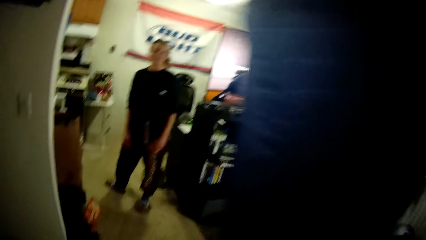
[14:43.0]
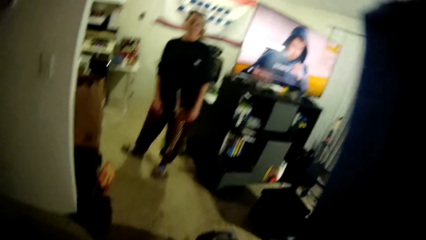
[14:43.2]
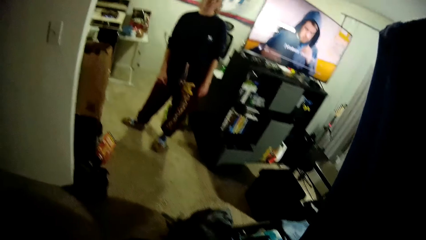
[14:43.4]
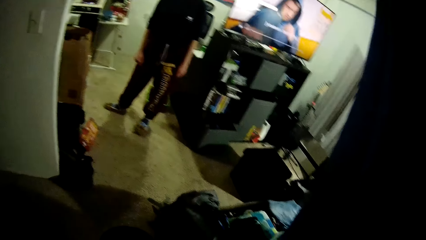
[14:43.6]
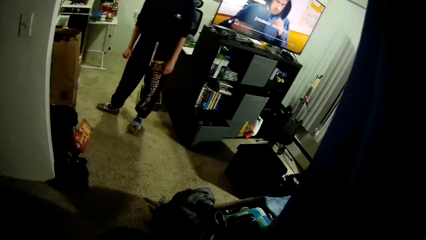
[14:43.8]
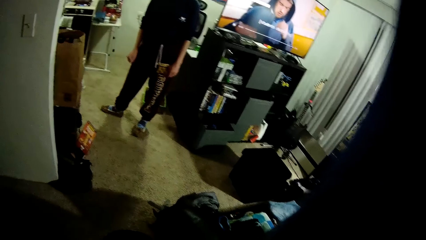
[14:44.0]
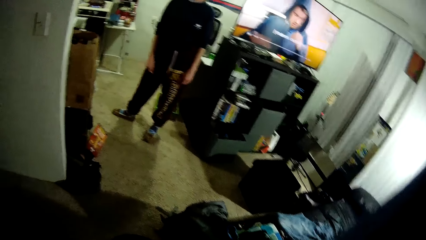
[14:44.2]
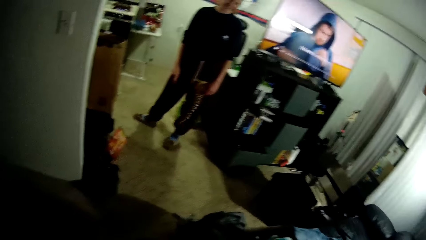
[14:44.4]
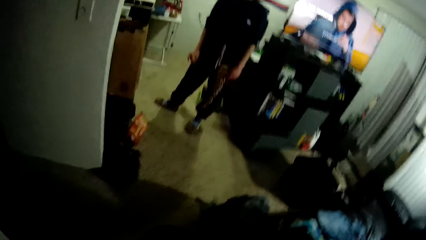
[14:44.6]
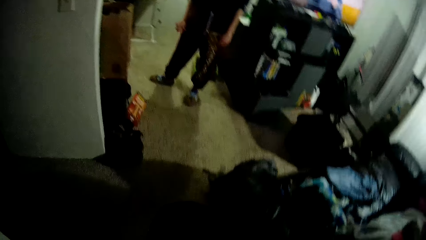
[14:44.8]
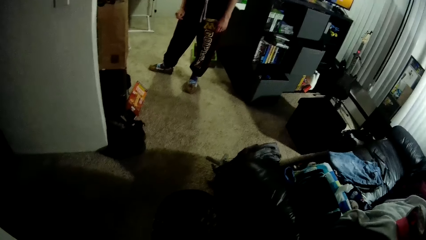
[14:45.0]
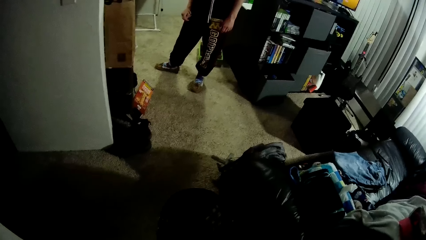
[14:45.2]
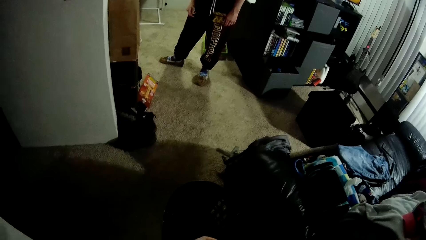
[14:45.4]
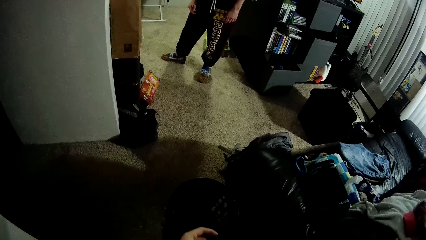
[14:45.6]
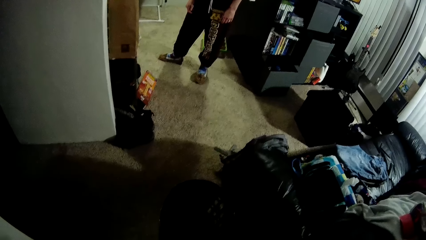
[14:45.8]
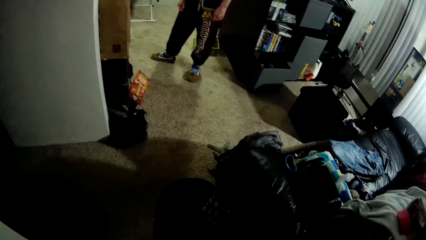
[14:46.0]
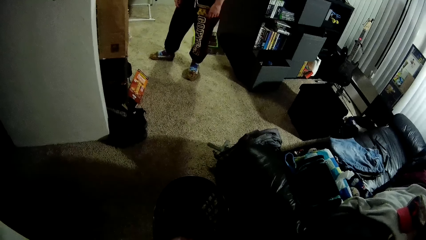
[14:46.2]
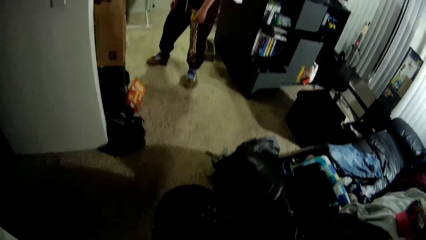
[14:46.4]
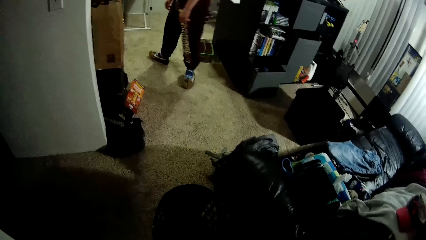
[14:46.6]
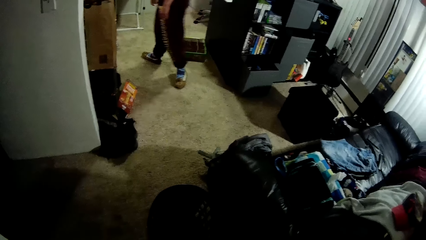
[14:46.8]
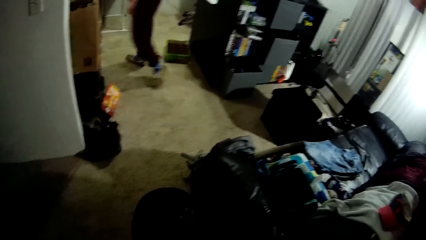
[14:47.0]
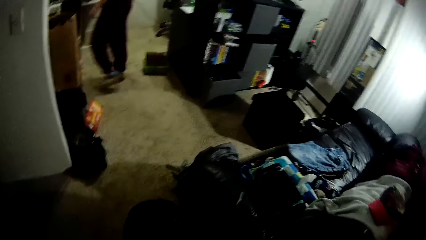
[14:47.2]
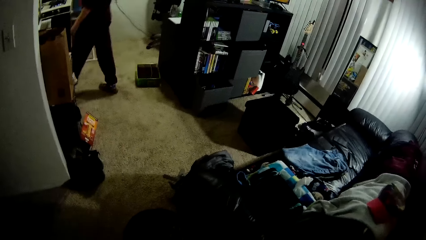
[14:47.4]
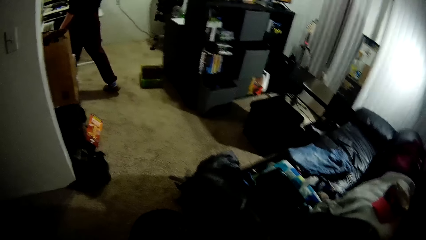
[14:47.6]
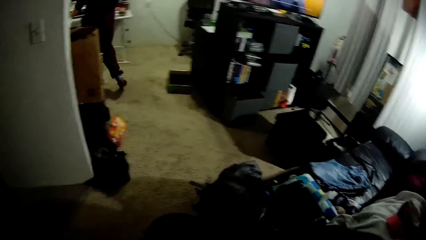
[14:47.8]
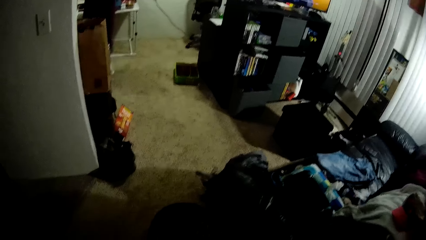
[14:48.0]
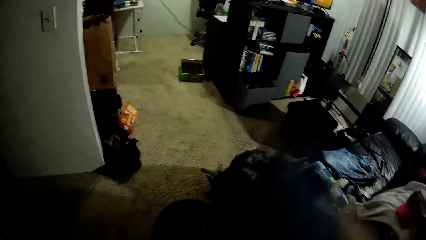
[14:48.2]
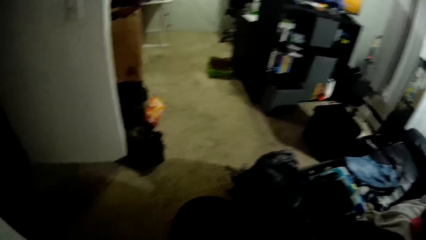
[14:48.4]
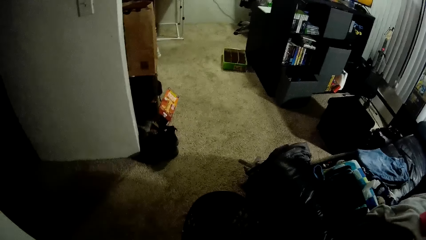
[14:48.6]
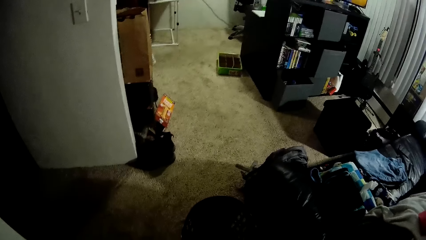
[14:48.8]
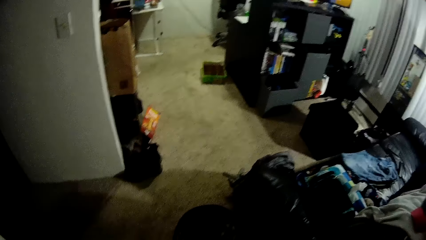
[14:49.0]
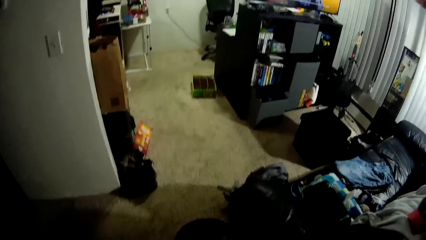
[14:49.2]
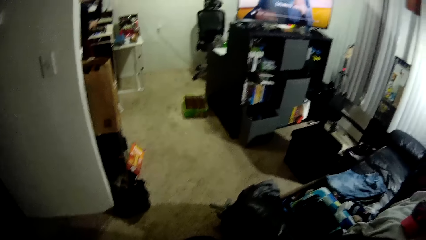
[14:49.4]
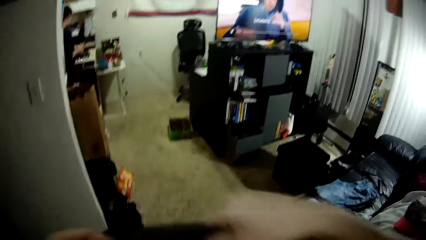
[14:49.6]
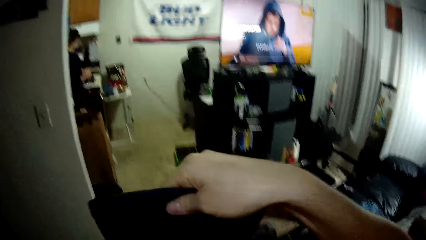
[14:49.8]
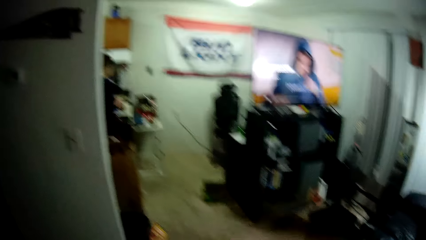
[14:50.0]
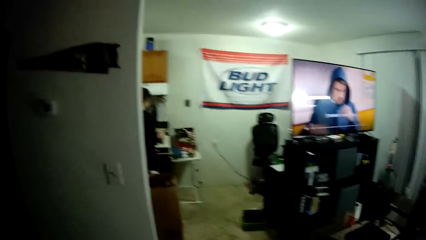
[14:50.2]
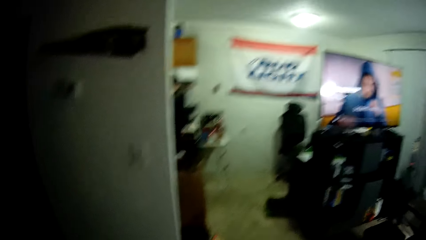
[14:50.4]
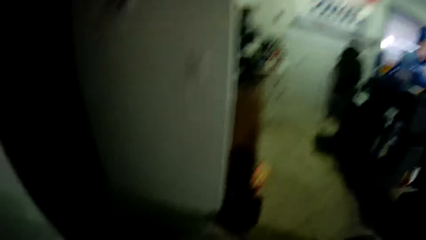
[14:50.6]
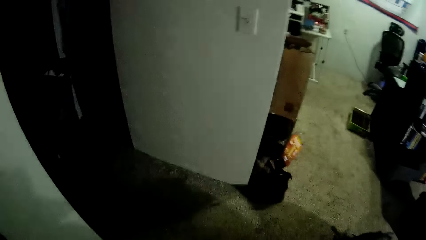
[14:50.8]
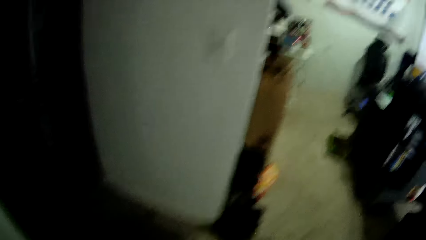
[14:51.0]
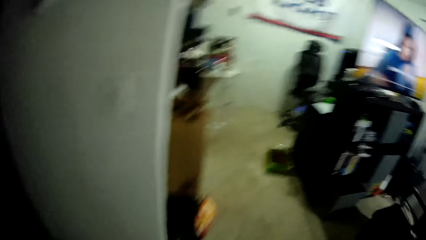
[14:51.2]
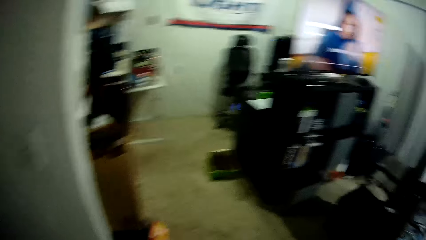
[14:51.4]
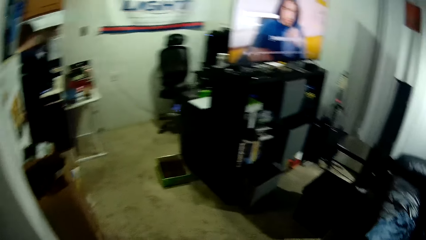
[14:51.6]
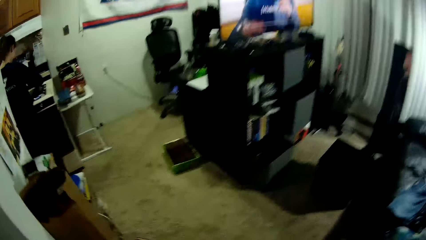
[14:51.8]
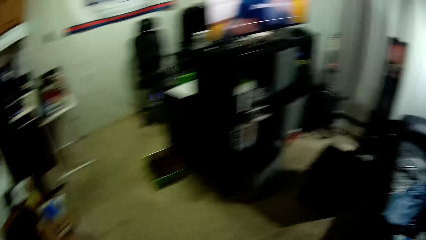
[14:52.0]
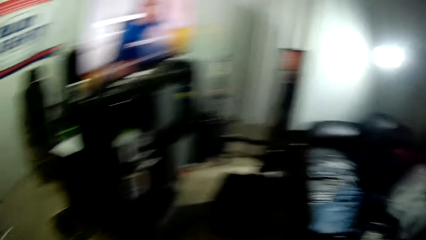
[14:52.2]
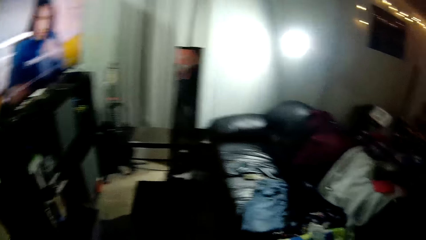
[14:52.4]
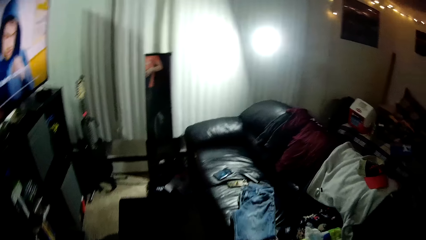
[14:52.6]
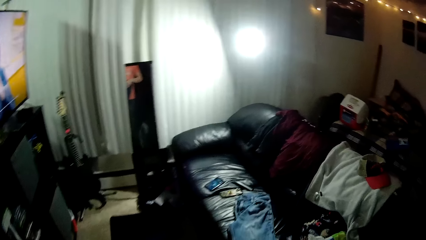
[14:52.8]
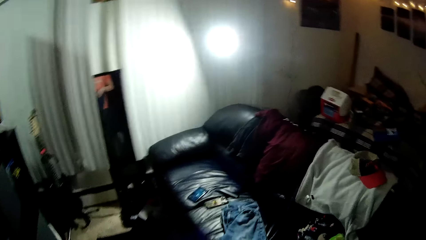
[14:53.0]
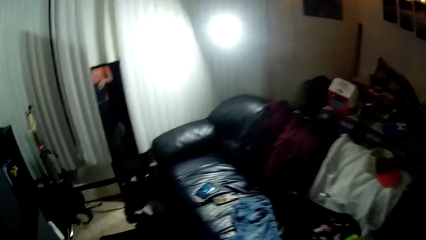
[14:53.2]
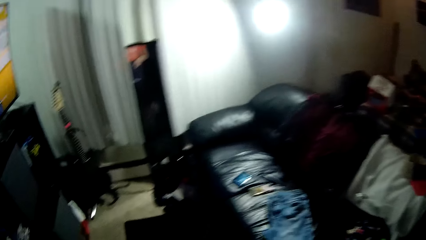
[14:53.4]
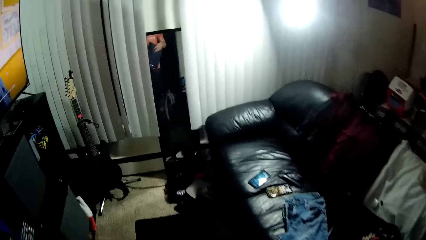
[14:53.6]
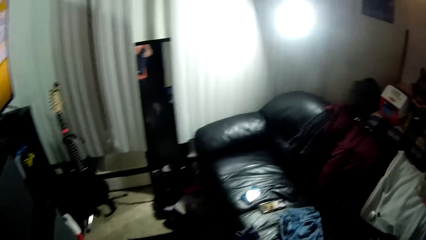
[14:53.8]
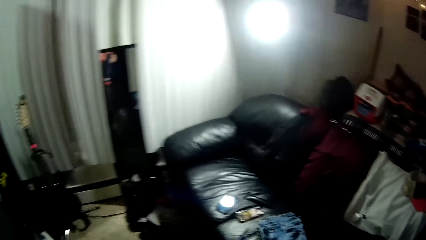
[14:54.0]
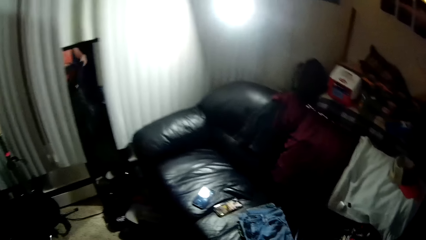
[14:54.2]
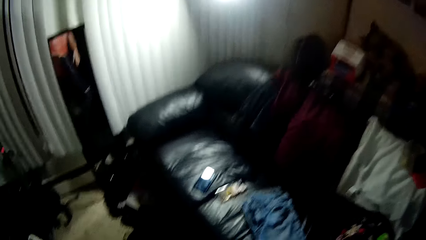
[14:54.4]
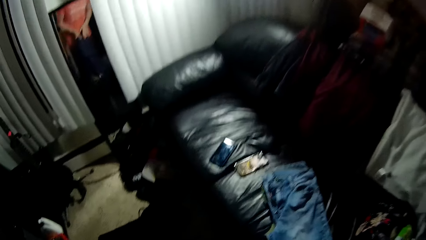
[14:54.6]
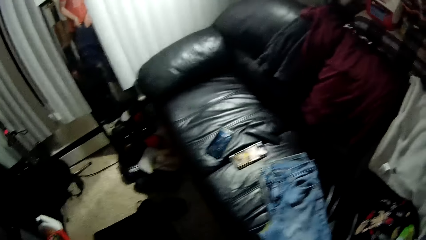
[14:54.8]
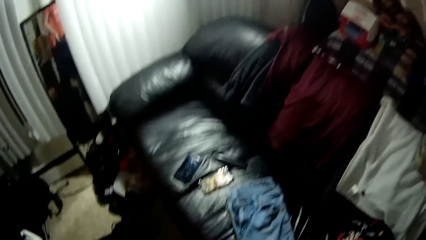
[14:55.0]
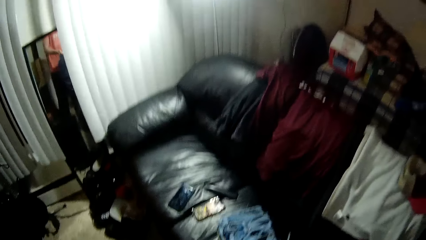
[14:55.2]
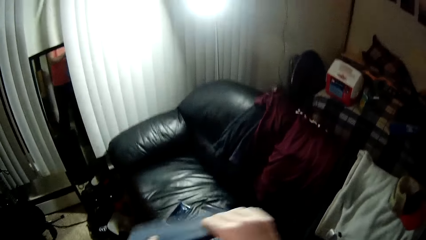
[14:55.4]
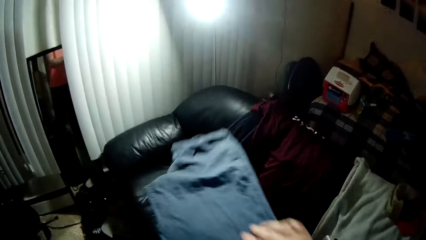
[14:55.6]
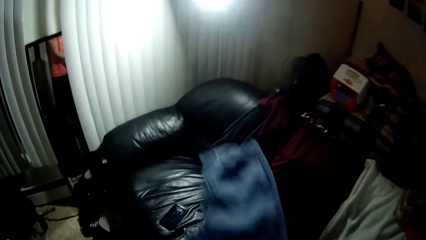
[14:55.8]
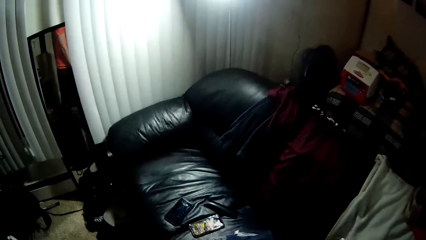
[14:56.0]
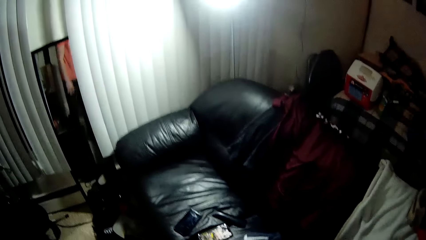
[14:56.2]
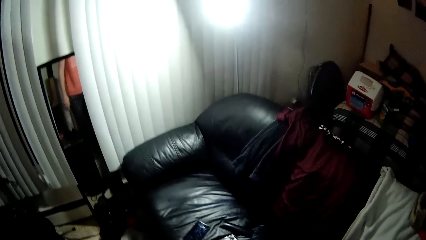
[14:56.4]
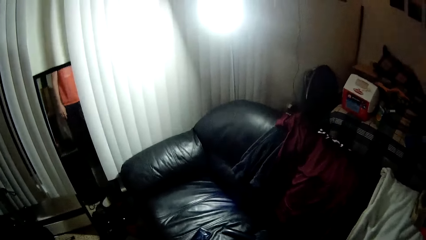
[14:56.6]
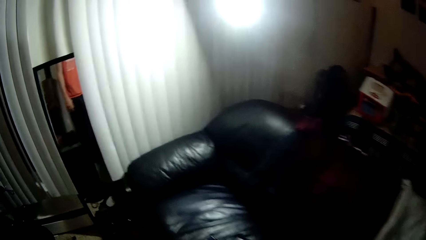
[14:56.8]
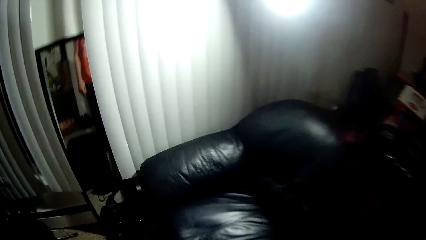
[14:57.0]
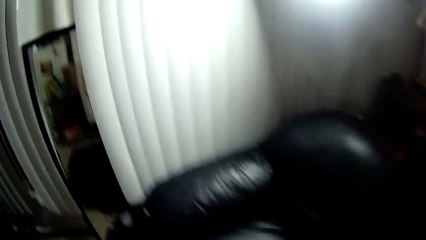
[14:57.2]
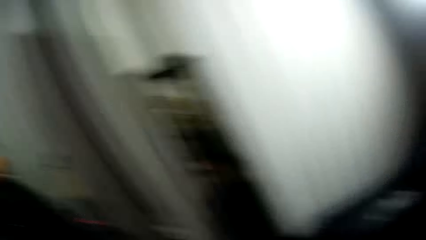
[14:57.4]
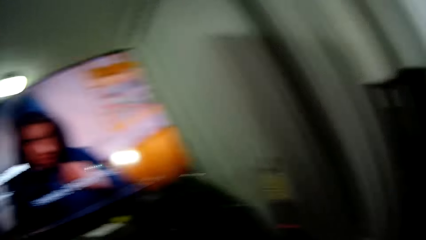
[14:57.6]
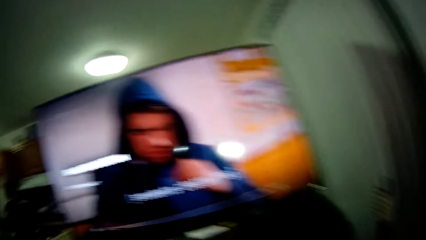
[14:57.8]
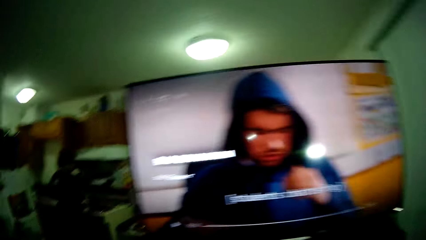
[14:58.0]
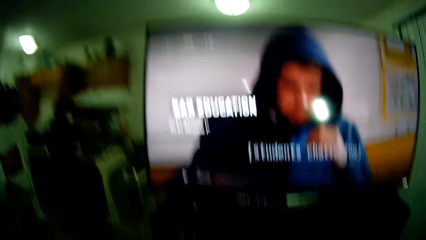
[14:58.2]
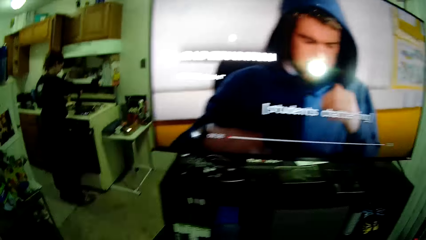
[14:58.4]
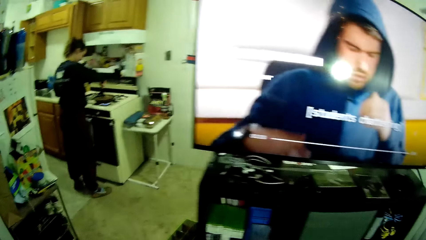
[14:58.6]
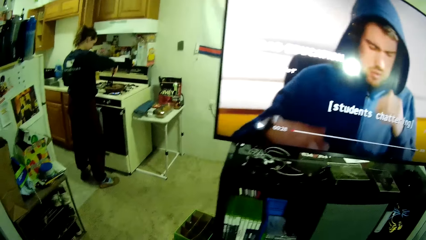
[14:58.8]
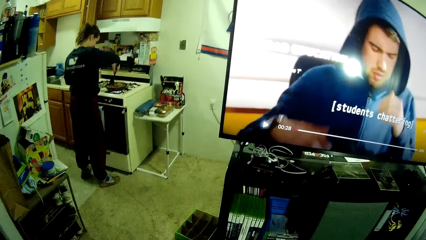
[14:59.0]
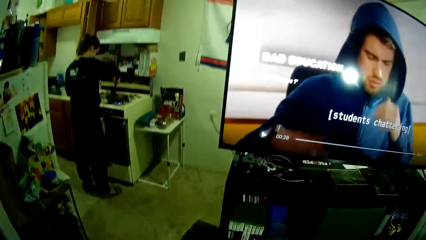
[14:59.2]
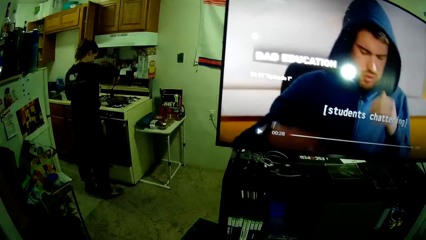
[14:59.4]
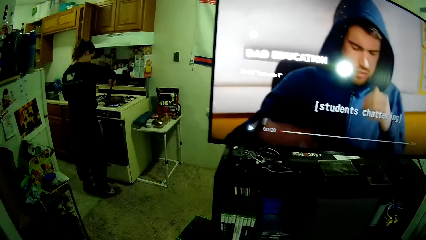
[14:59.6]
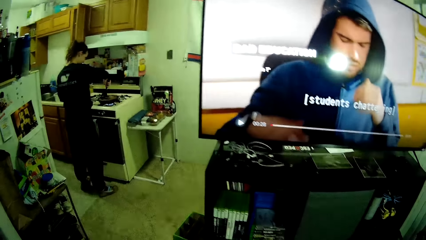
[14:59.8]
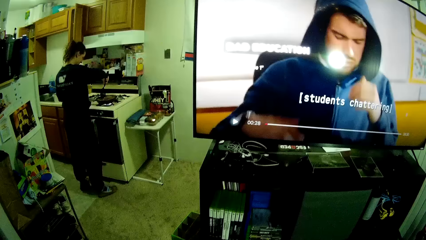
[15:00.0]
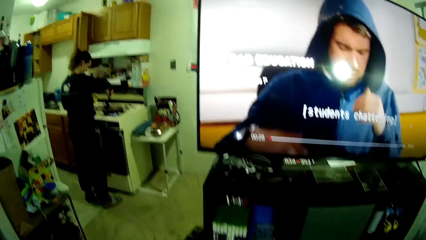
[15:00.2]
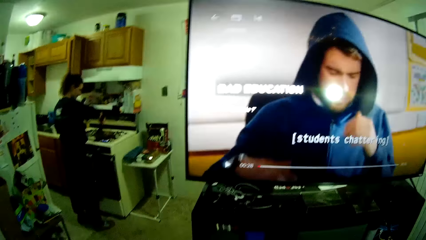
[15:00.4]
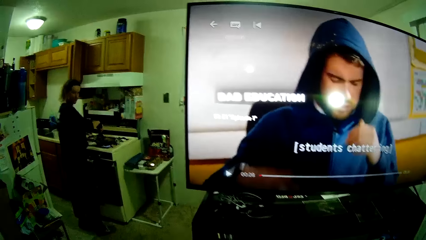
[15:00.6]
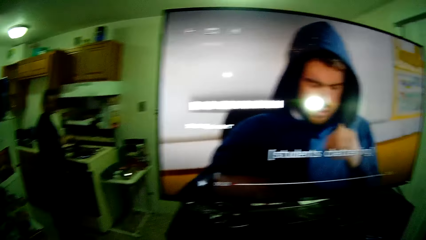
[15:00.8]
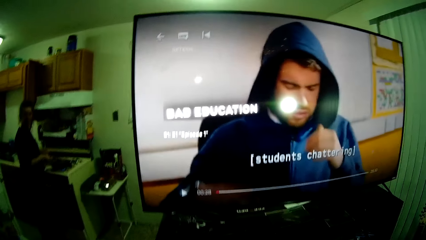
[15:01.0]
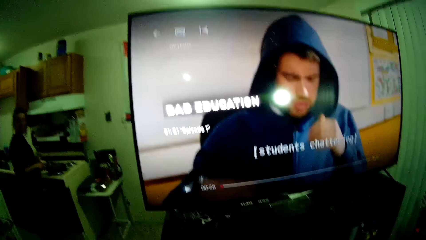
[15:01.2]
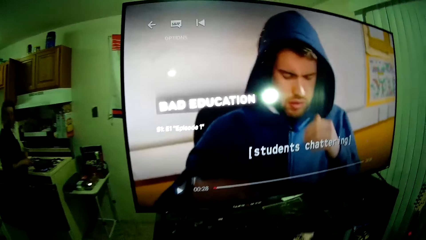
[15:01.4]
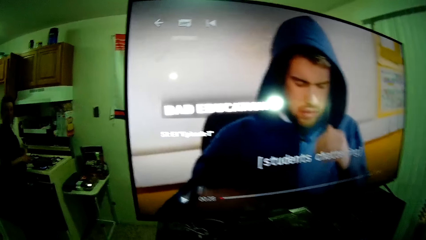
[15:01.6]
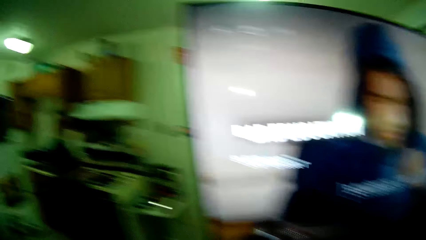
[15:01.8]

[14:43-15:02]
The camera wearer walks towards the sofa set. He holds the jeans trousers. He drops the pair of jeans on the couch with his right hand. He watches the television. A woman stirs a pan on the cooker with a spatula in her right hand. The woman prepares a meal.
